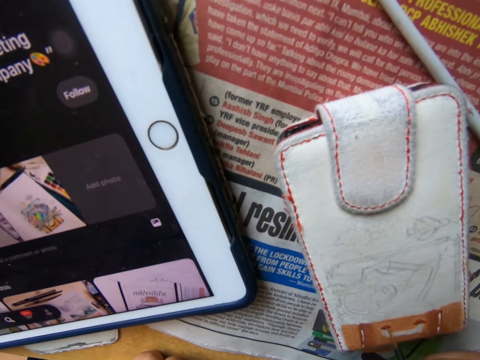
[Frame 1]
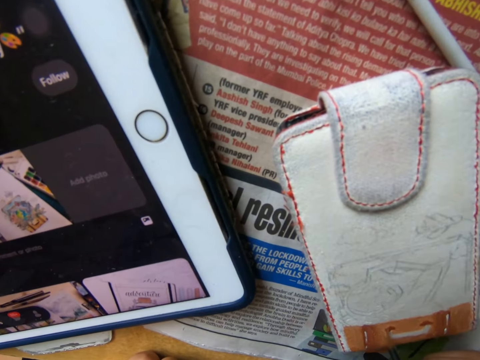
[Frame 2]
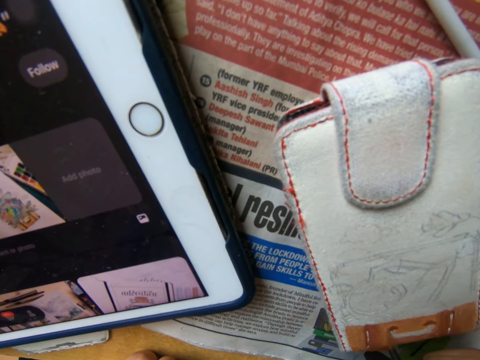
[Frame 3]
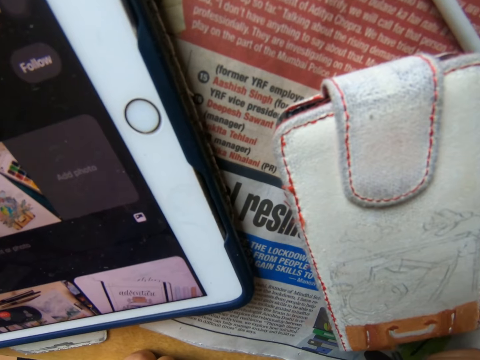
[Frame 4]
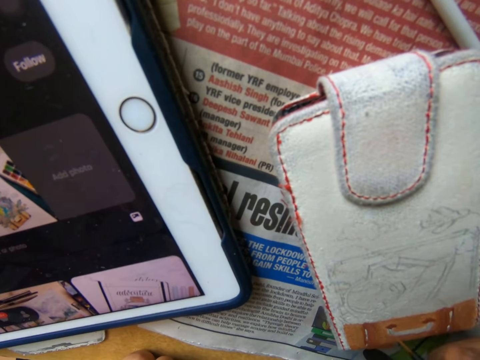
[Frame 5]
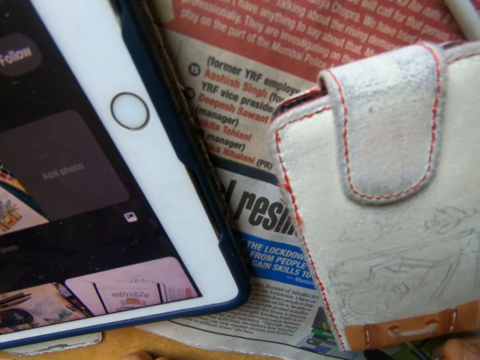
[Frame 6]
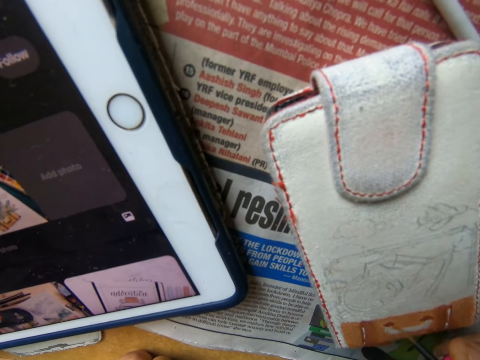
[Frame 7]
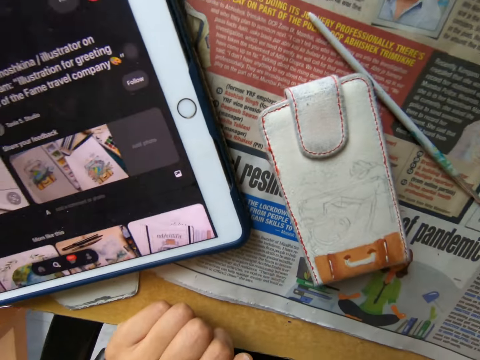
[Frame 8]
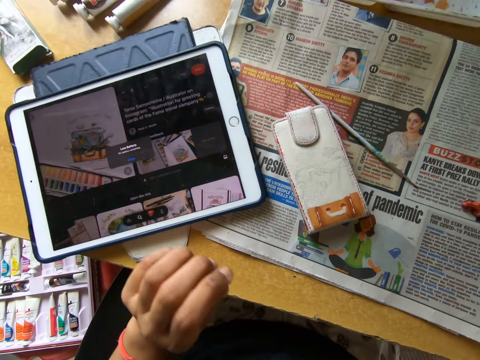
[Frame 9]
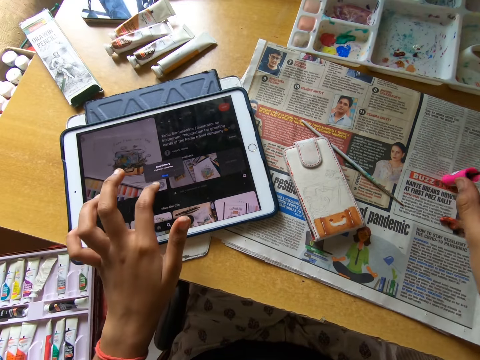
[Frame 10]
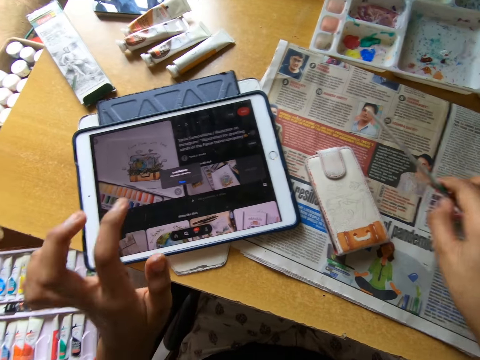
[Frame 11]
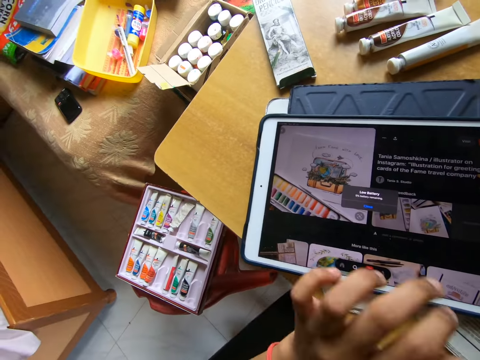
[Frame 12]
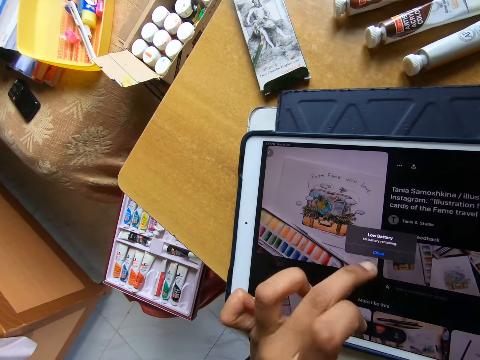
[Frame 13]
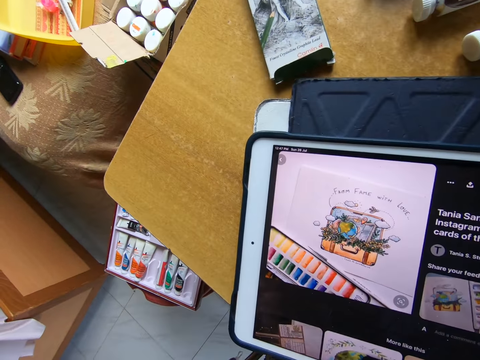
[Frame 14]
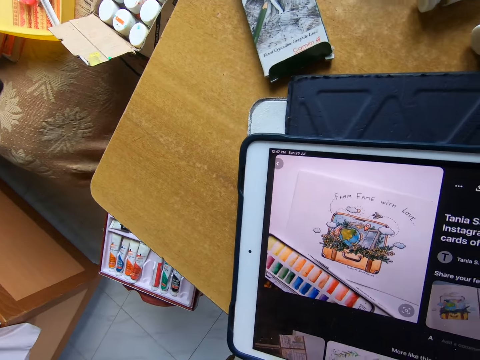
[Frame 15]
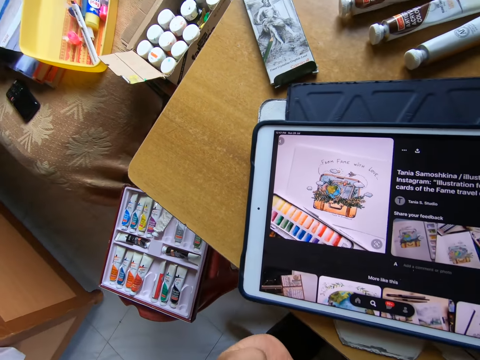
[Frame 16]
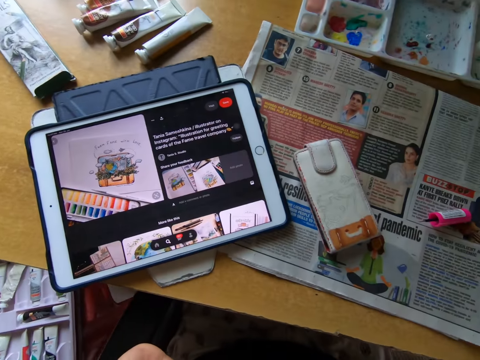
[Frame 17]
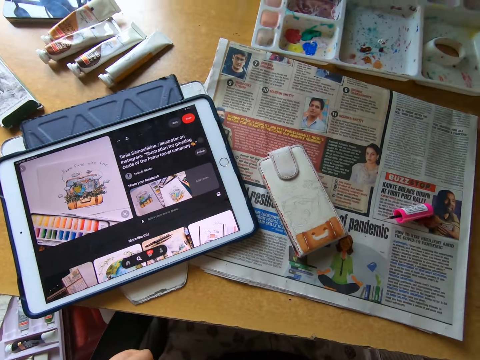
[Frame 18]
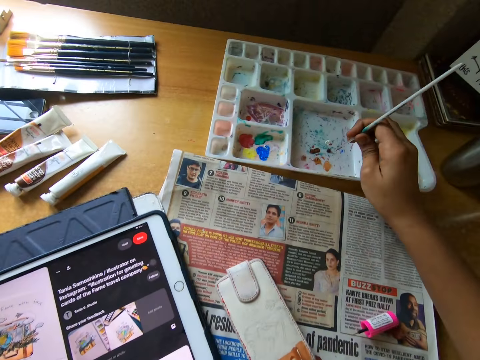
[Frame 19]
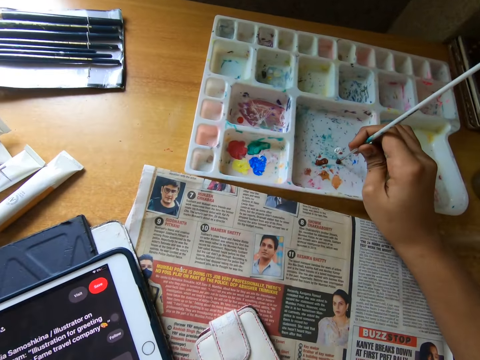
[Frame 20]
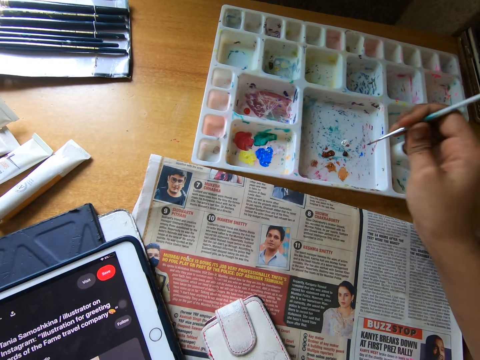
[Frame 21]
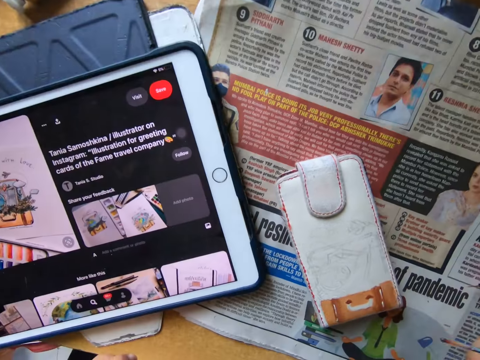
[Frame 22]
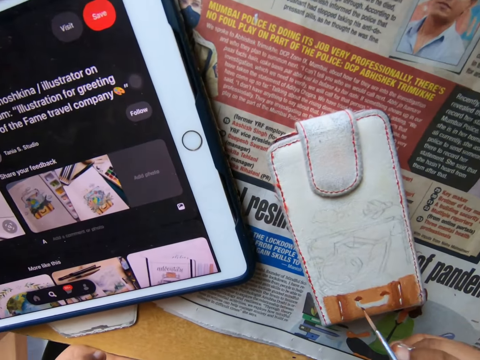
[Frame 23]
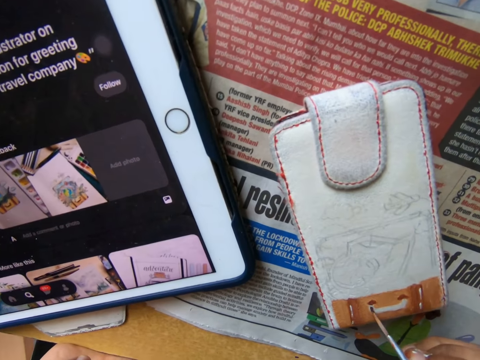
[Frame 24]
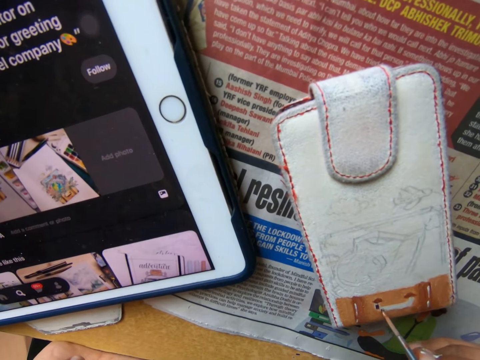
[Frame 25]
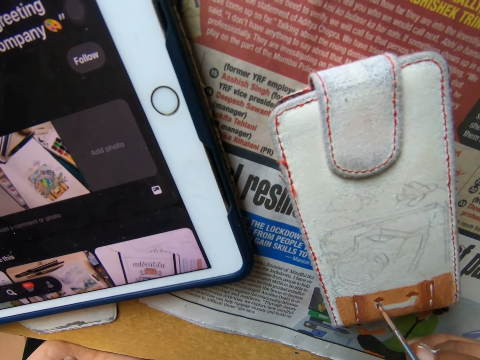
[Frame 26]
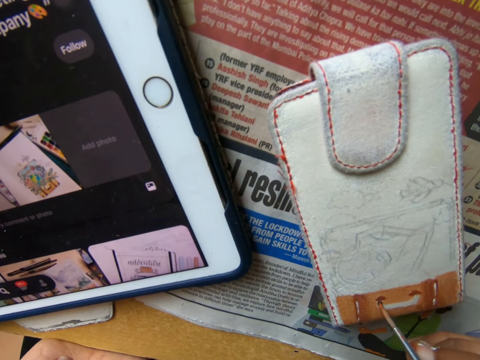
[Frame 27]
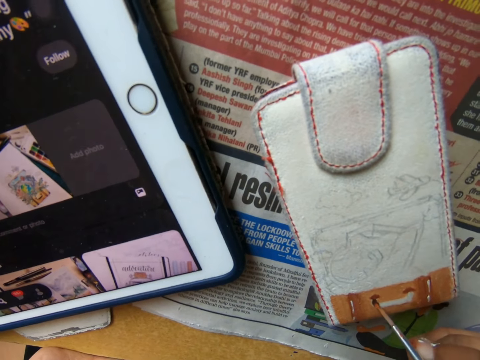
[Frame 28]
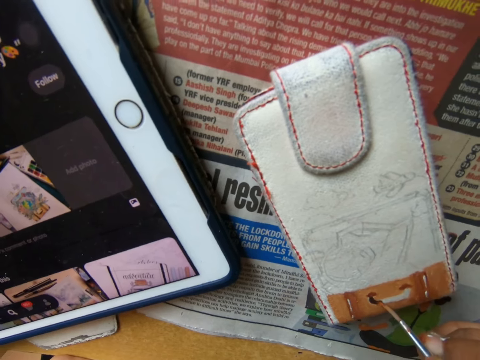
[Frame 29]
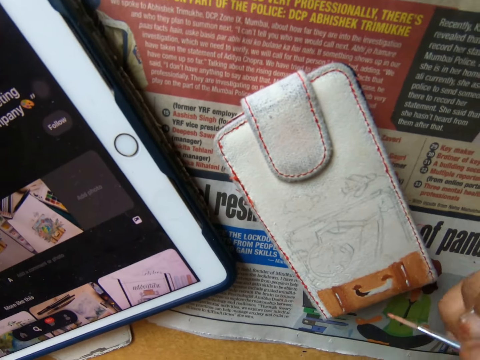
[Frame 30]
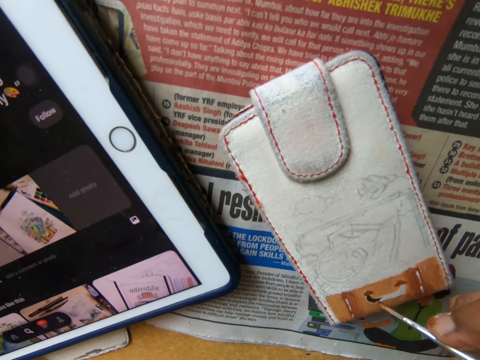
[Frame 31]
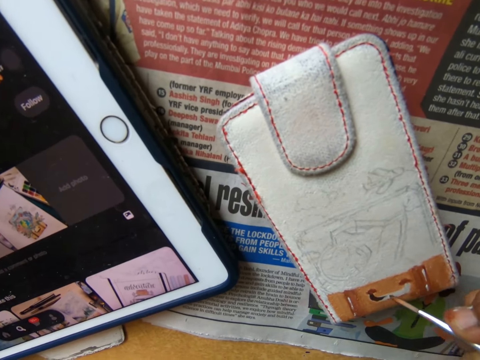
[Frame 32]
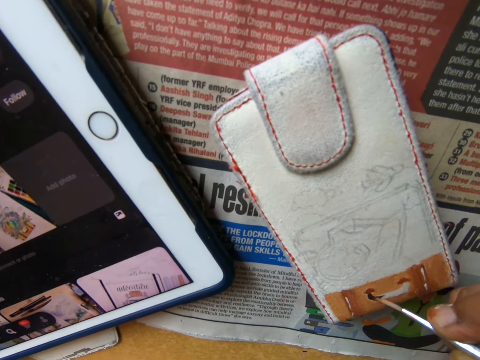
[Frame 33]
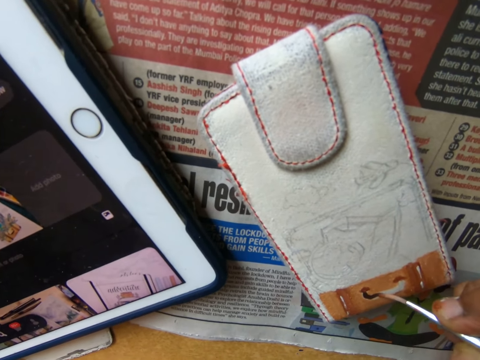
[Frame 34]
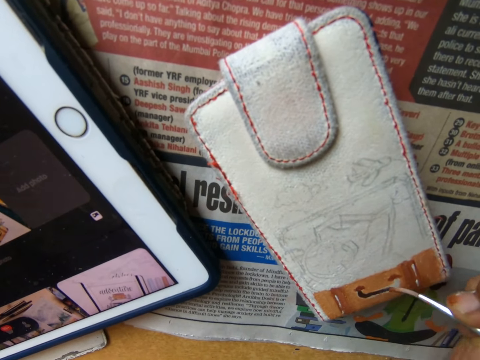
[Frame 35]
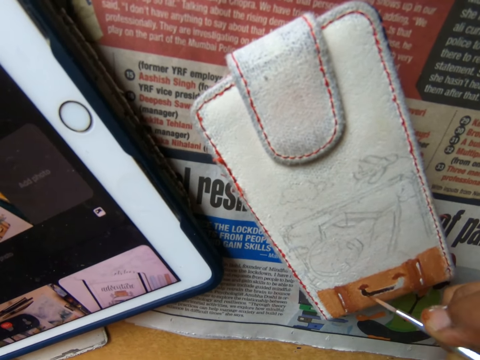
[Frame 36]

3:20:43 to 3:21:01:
The camera wearer paints the wallet on the table with the painting brush. They look around. They place the painting brush on the table. They pick up the painting brush from the table. They look at the iPad. They operate the iPad. They look at the iPad. They look around. They dip the brush into the paint on the painting palette on the table. They paint the wallet on the table with the painting brush. They look at something. They paint something with the paintbrush.

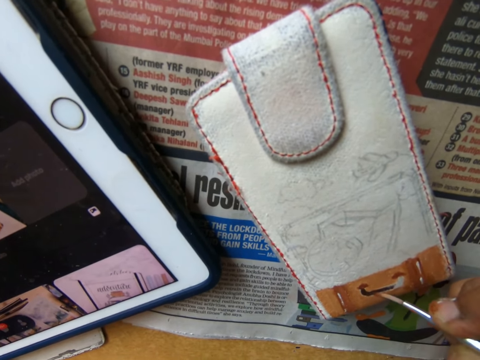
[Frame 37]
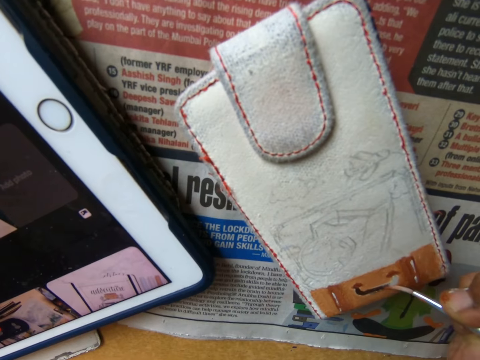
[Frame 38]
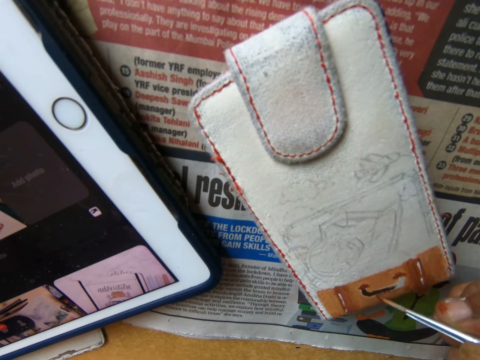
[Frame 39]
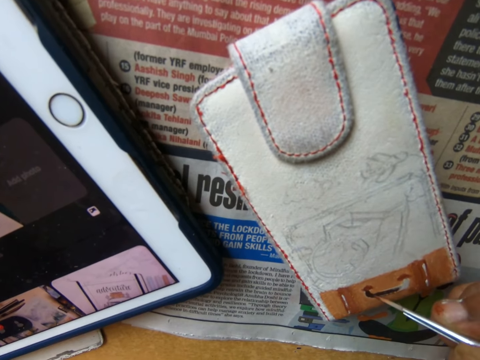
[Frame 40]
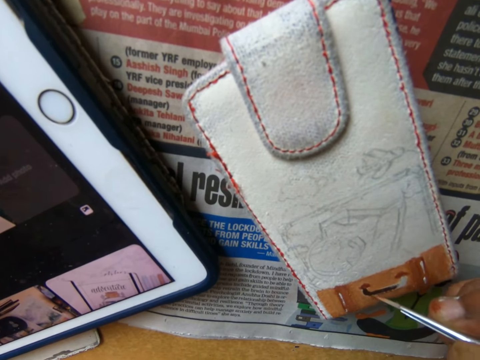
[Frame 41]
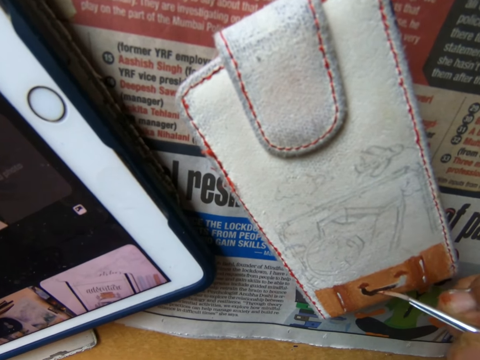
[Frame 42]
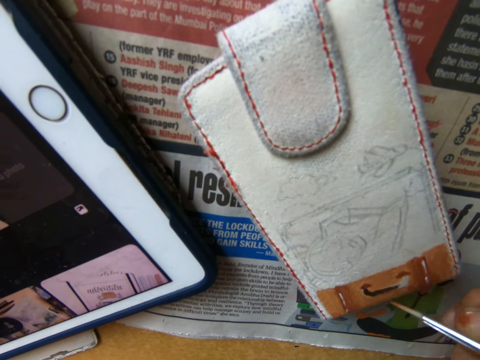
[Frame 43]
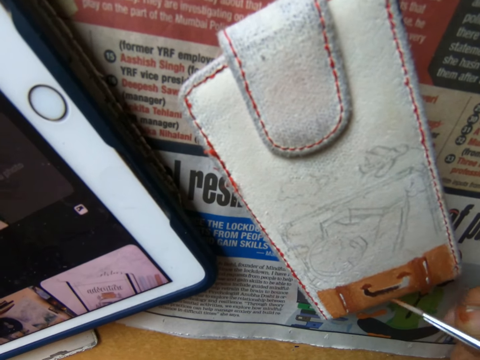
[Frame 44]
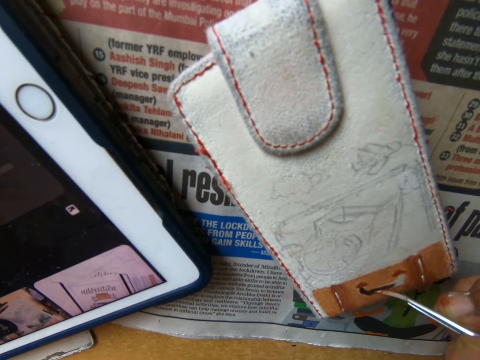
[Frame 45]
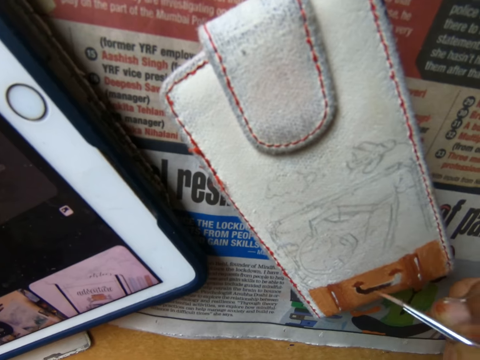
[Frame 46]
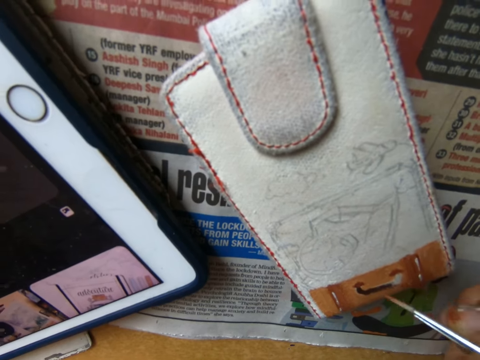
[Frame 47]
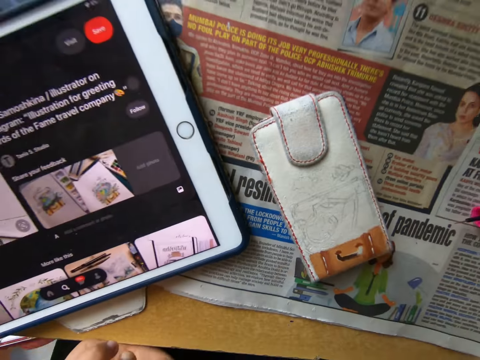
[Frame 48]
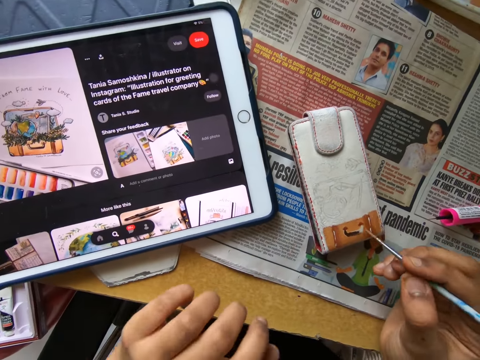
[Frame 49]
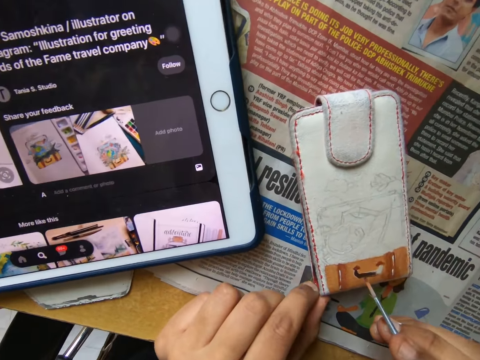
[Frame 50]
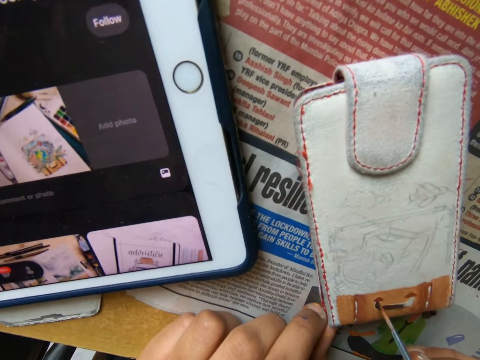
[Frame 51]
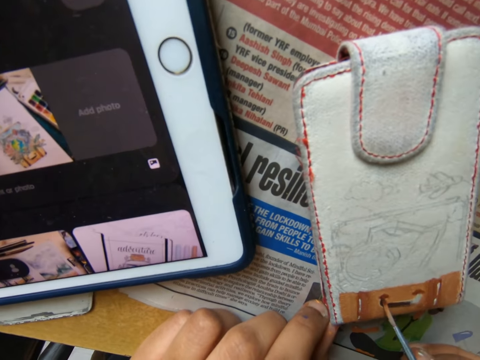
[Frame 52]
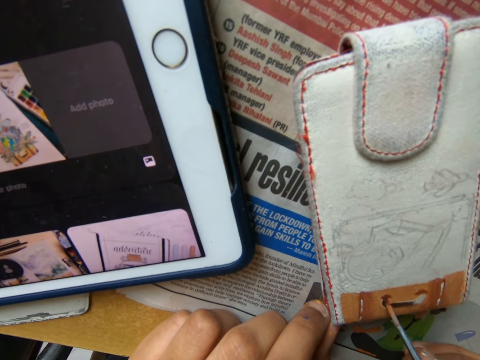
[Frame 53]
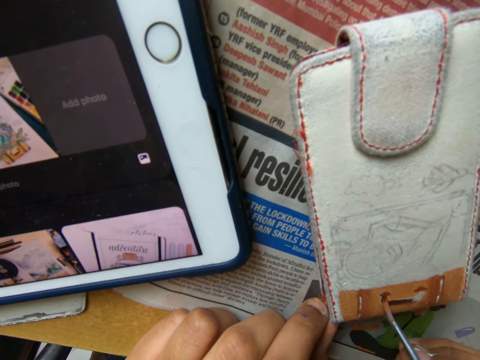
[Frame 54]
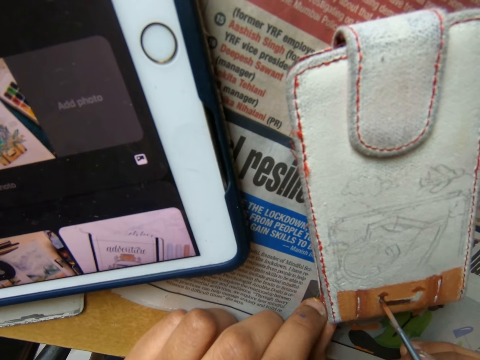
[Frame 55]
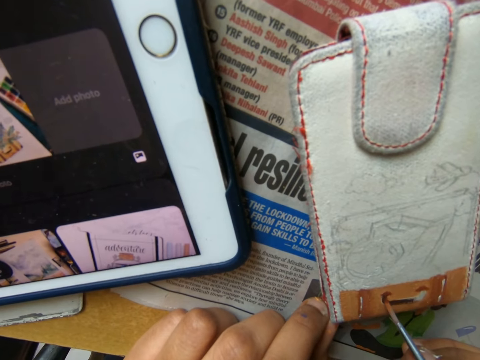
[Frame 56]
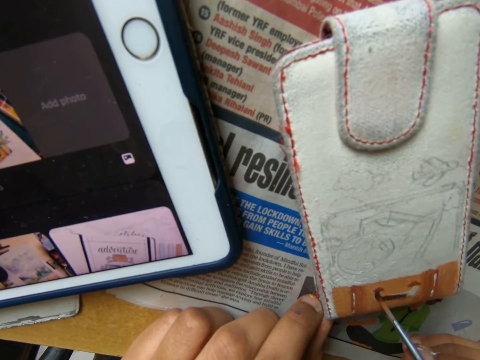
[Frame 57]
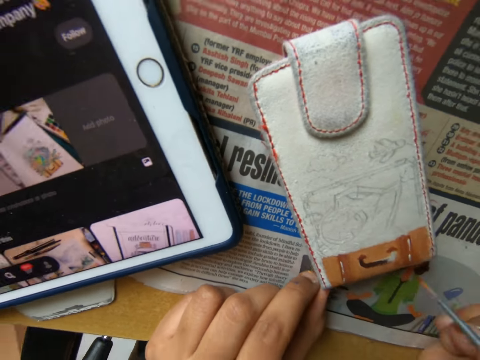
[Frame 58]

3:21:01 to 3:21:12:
The camera wearer looks at something. They paint the wallet on the table with the painting brush.
